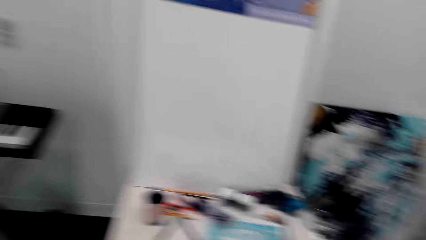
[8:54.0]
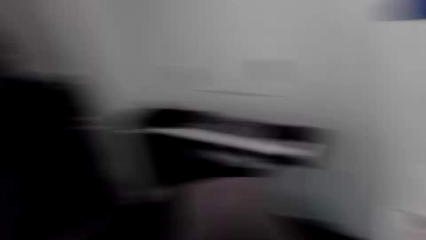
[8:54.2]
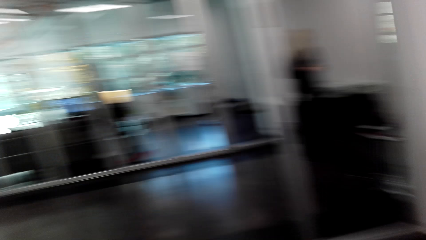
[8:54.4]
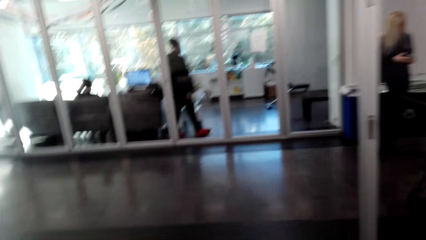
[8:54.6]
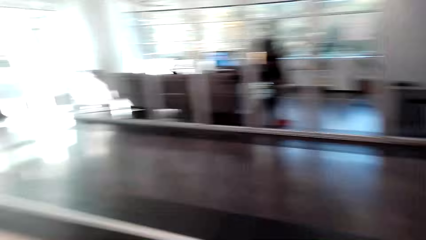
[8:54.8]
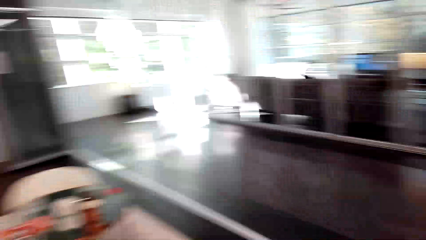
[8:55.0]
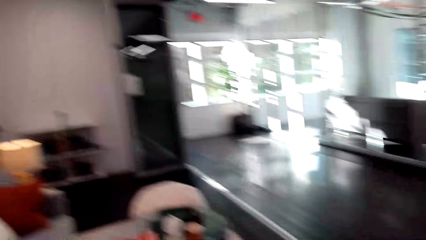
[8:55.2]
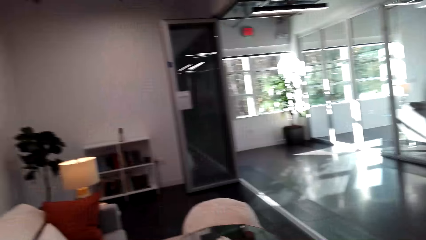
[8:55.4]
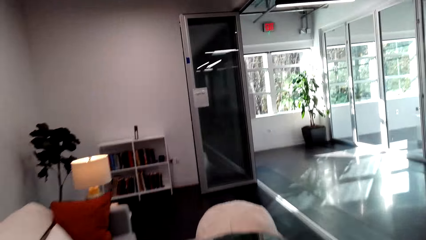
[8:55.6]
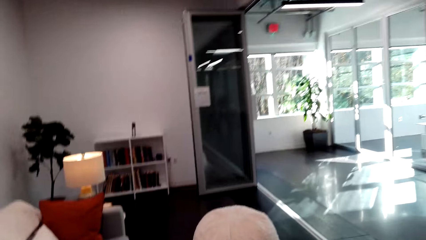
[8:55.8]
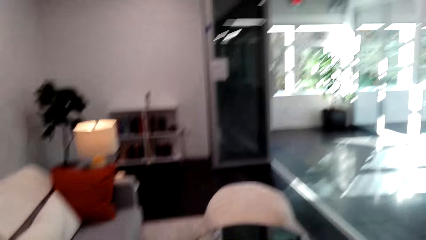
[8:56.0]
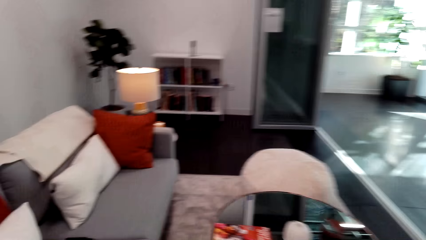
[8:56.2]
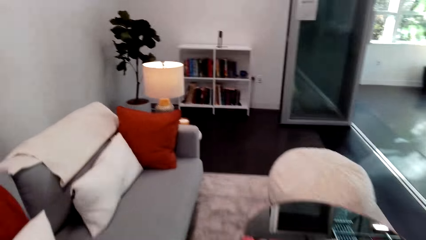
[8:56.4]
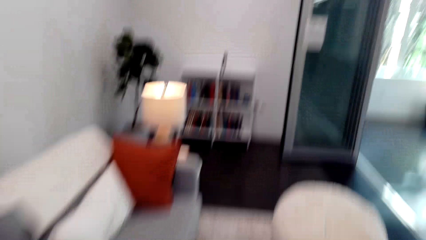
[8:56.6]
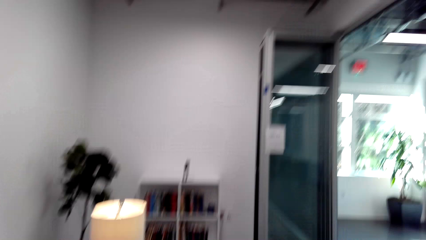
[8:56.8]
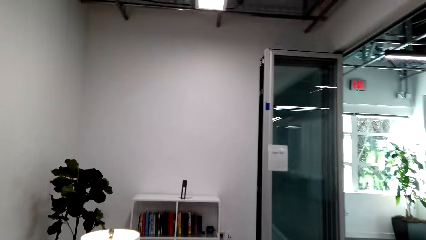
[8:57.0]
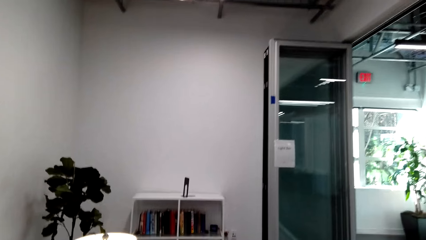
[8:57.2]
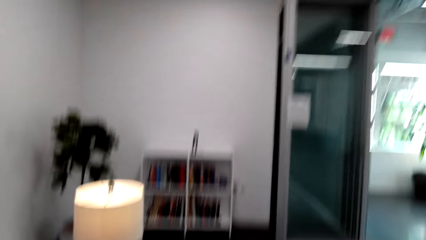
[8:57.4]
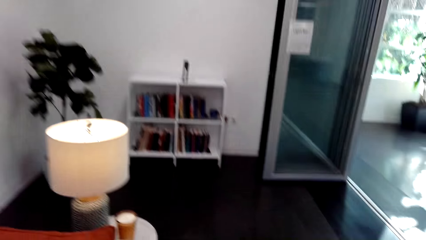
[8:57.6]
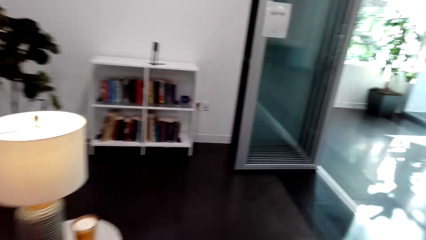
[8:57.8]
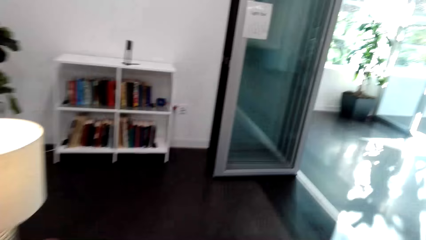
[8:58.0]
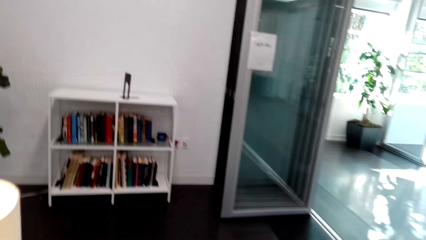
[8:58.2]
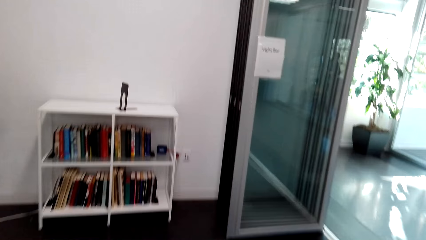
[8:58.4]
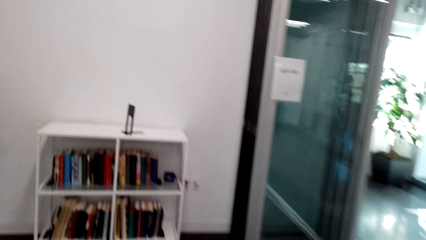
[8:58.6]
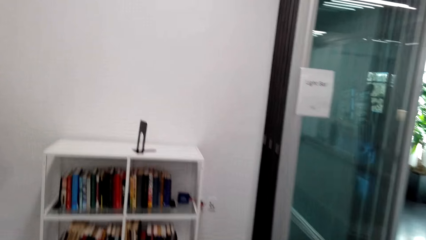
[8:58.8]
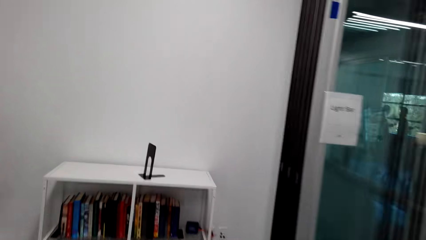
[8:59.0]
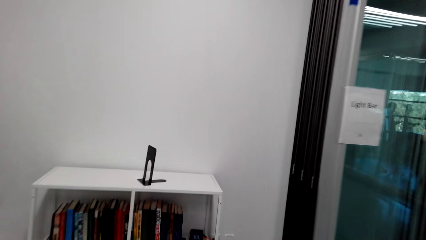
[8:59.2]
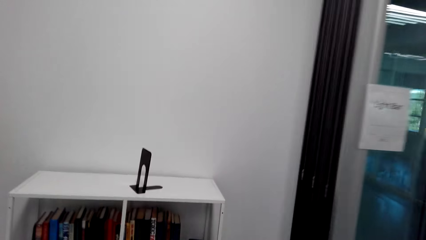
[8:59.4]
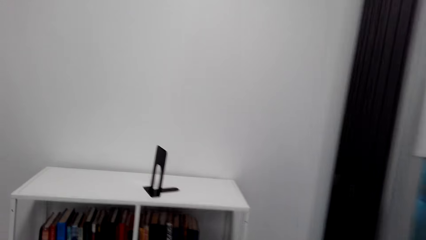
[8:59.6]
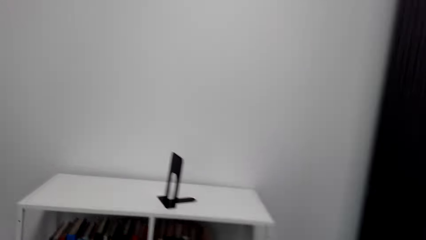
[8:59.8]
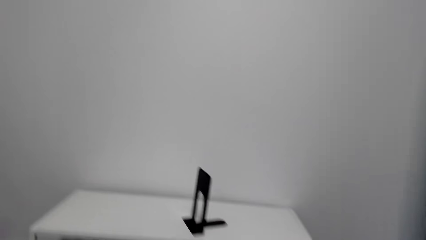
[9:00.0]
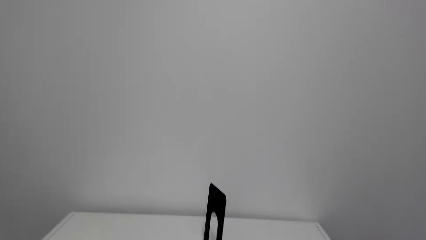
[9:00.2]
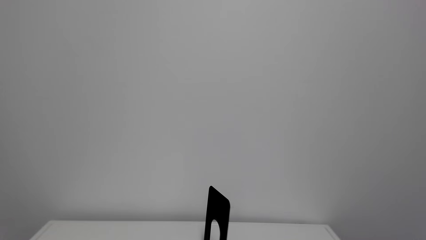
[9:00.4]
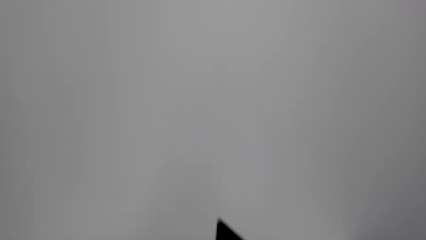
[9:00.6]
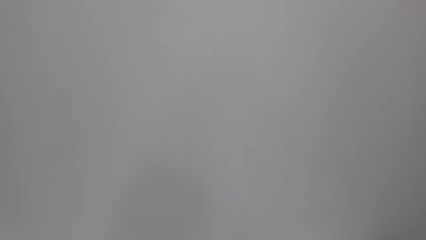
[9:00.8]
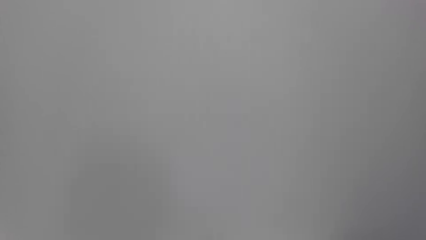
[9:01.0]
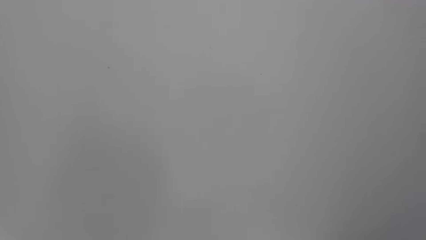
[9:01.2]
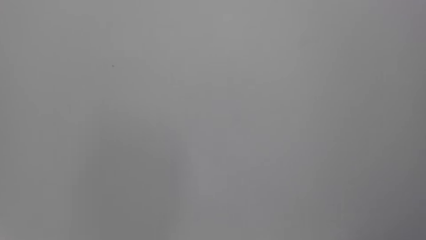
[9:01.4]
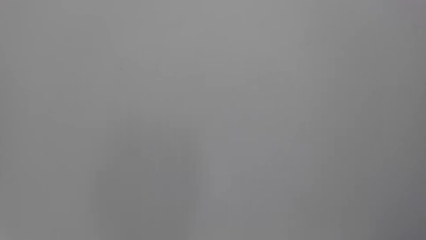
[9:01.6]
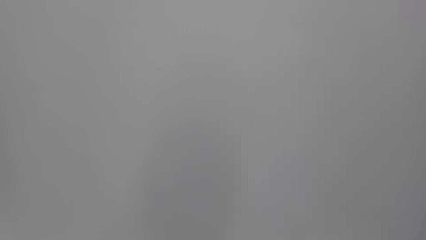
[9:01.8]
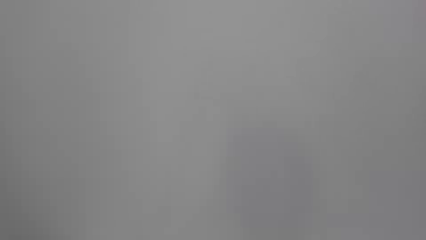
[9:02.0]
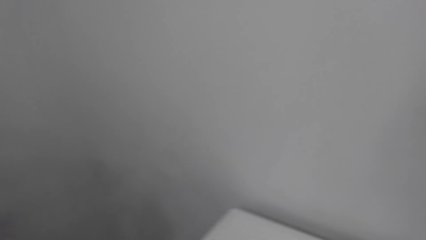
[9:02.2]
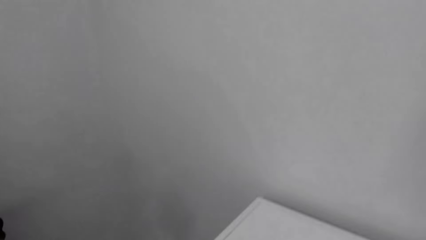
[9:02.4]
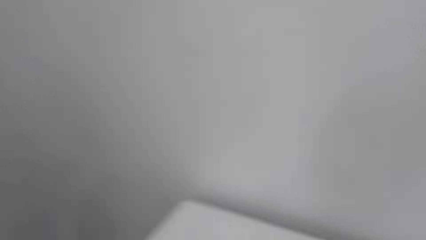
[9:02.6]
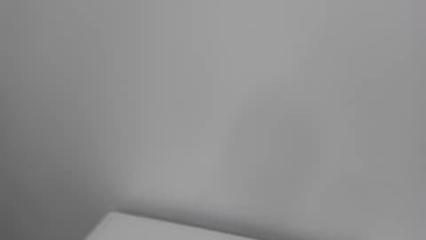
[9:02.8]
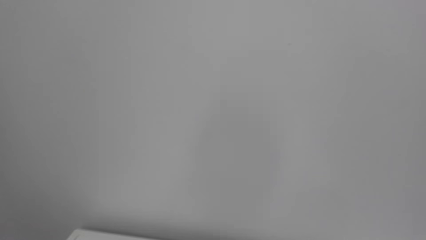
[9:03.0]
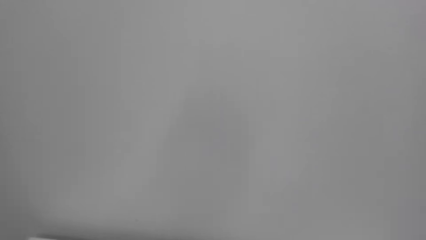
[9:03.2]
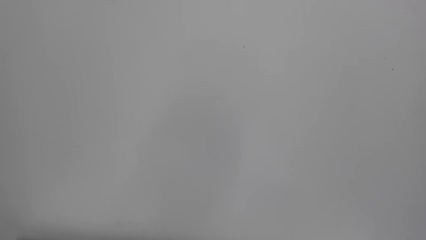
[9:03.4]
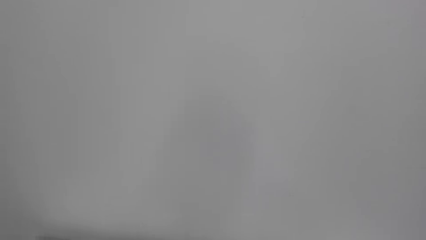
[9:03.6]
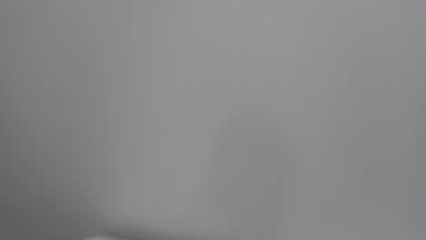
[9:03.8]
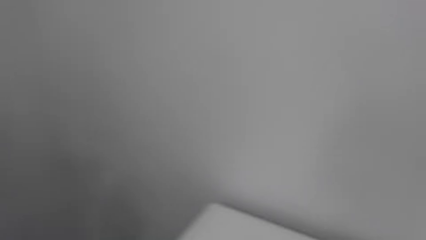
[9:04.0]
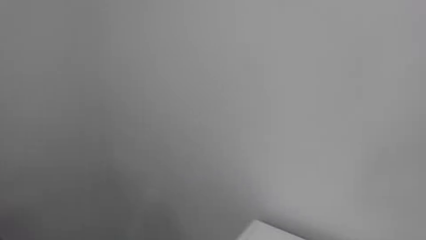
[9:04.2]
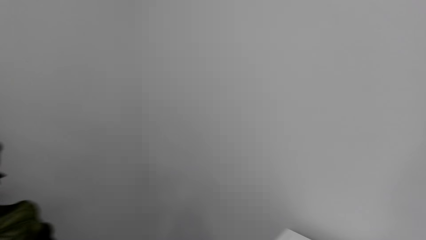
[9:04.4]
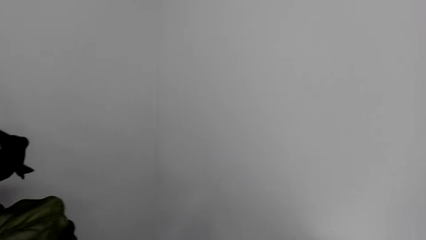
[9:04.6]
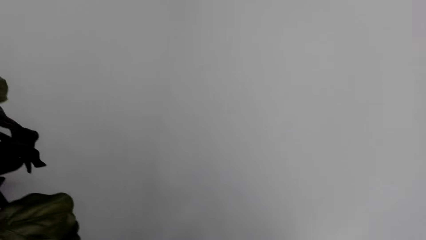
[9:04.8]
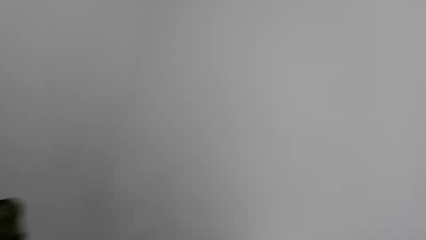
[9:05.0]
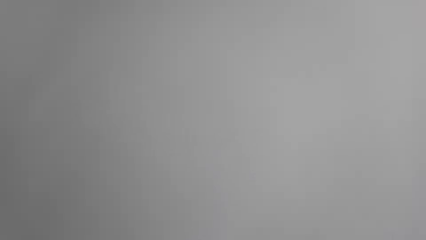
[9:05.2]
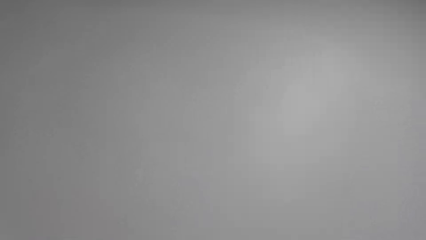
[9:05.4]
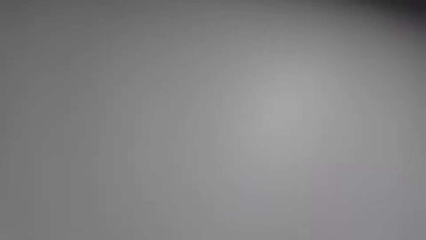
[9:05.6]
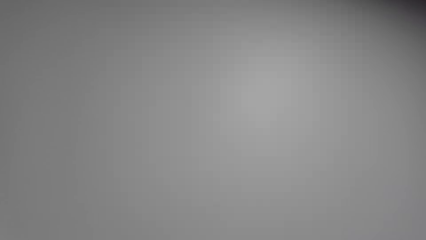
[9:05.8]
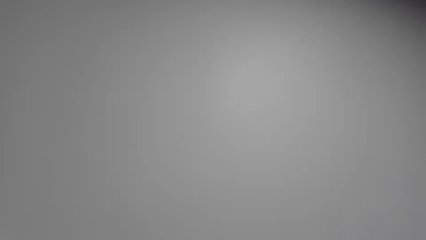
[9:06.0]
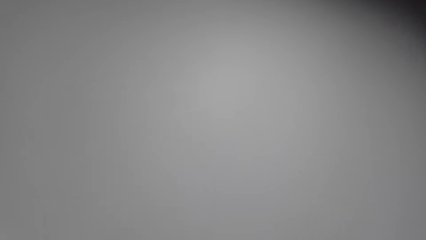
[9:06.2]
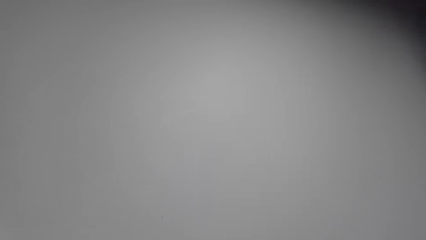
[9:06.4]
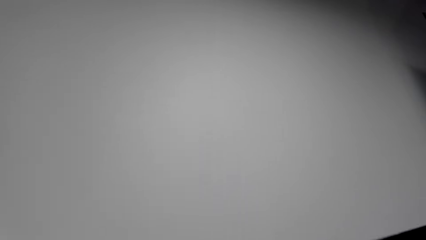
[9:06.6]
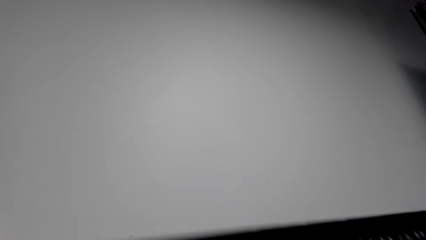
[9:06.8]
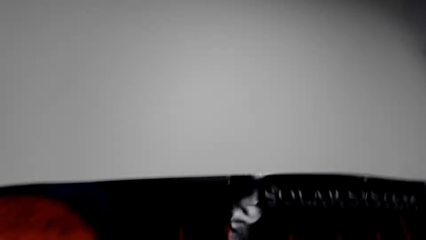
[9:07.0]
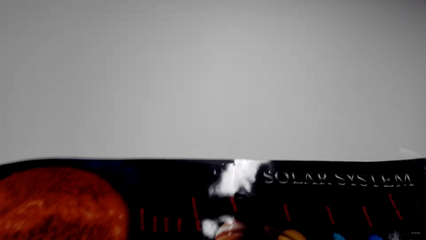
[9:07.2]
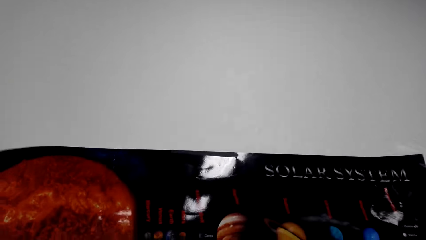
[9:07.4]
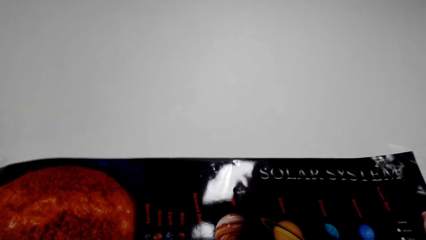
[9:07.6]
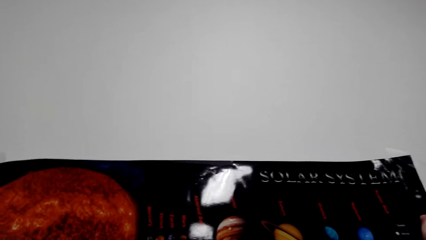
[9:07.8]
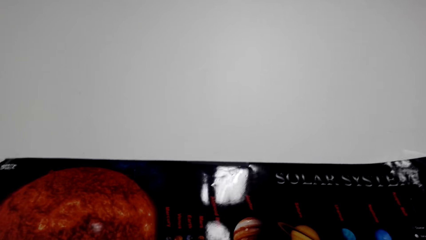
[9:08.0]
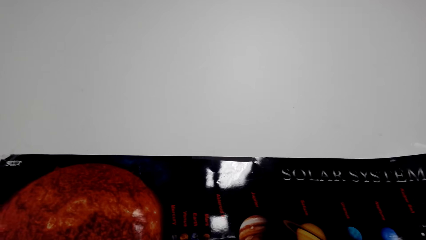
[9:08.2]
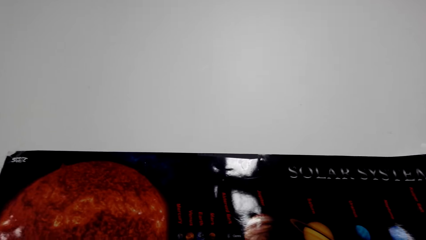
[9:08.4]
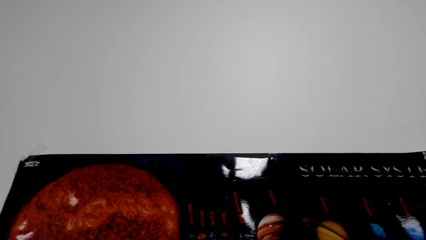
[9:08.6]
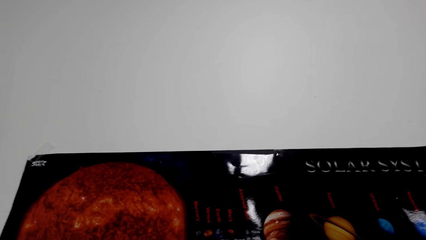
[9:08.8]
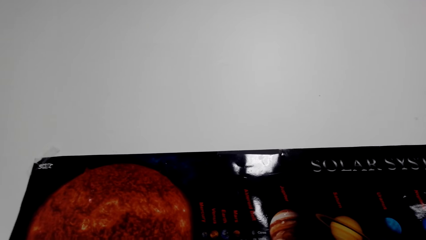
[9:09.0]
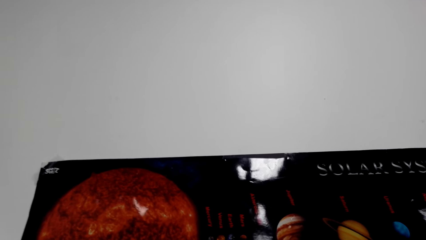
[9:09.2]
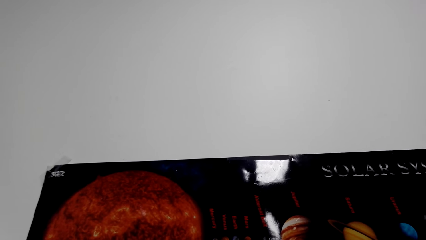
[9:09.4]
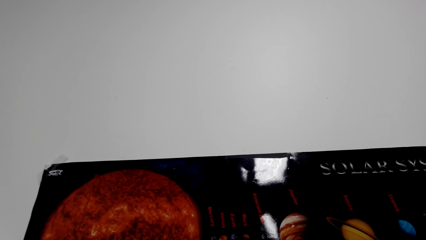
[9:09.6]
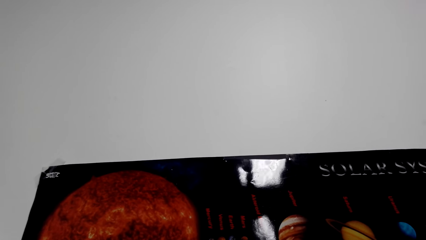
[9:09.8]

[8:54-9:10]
The camera wearer walks in the house. They look at the wall. They stick the manila on the wall.
